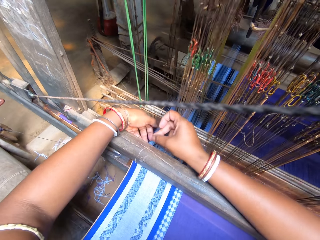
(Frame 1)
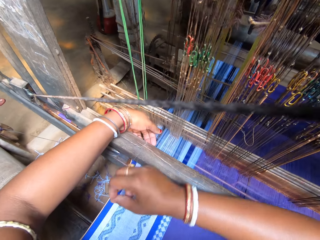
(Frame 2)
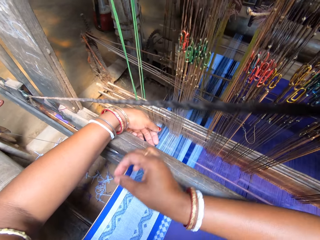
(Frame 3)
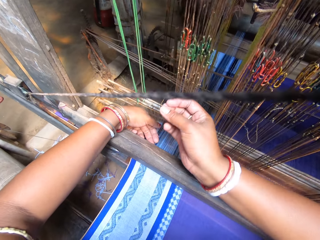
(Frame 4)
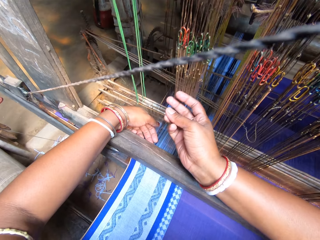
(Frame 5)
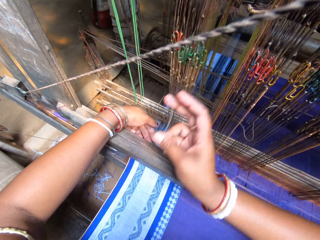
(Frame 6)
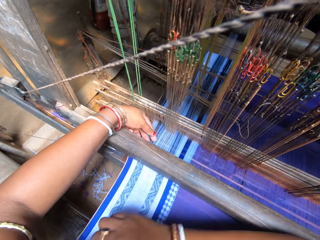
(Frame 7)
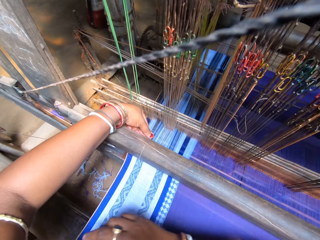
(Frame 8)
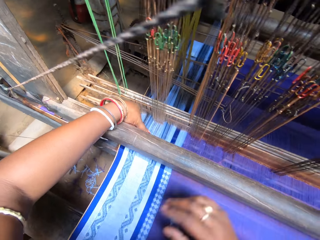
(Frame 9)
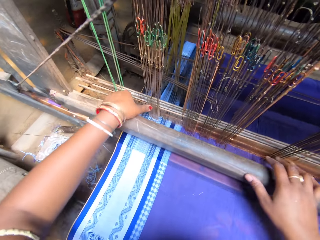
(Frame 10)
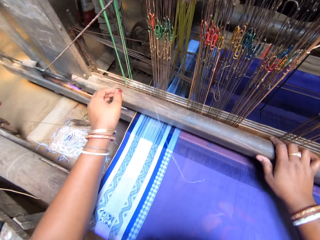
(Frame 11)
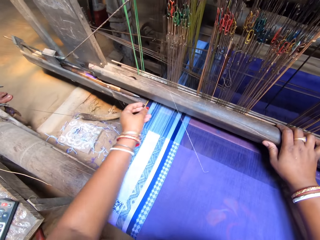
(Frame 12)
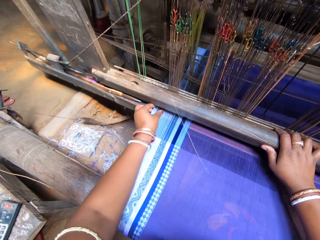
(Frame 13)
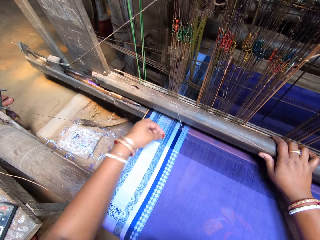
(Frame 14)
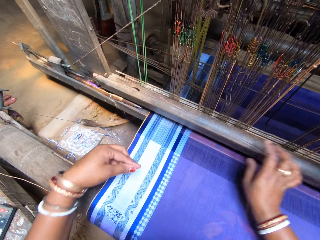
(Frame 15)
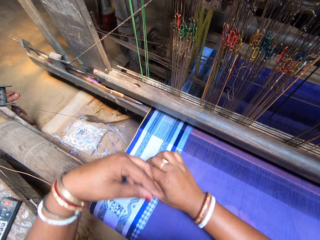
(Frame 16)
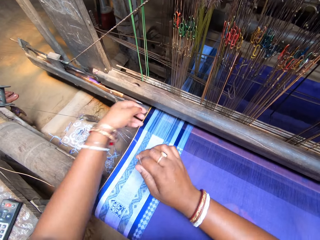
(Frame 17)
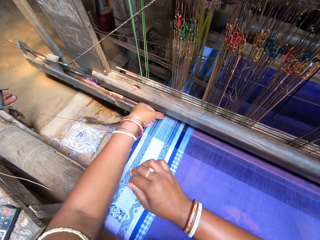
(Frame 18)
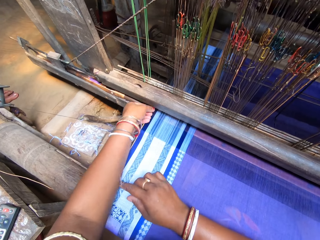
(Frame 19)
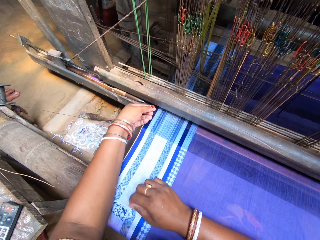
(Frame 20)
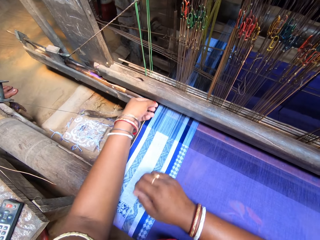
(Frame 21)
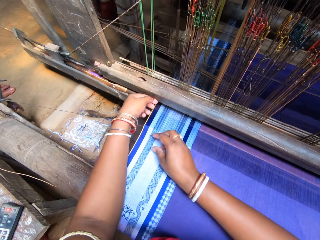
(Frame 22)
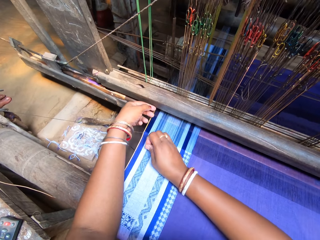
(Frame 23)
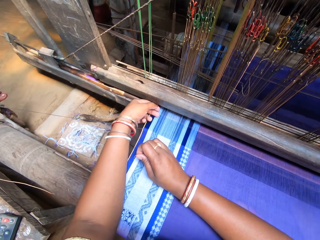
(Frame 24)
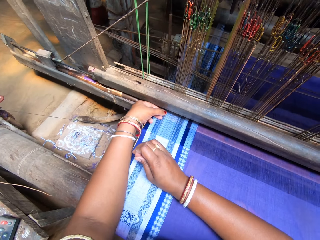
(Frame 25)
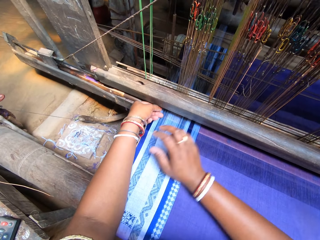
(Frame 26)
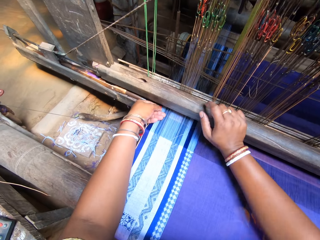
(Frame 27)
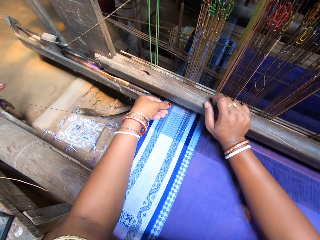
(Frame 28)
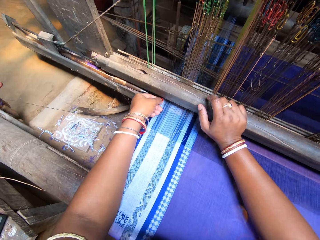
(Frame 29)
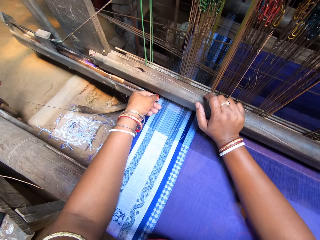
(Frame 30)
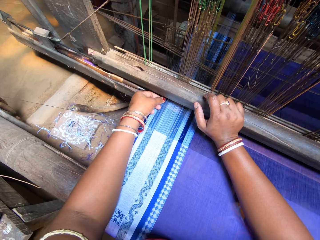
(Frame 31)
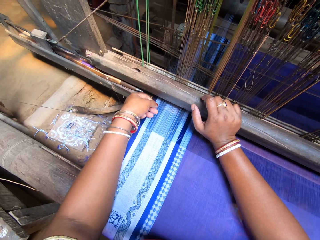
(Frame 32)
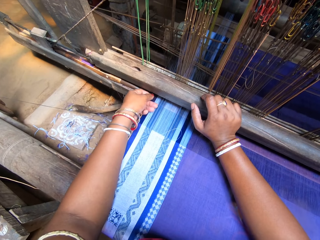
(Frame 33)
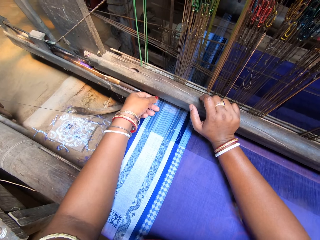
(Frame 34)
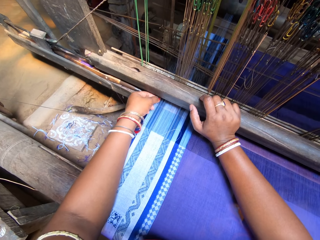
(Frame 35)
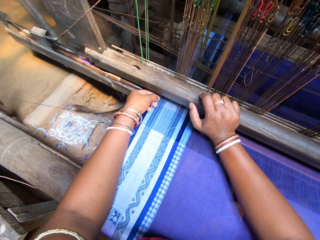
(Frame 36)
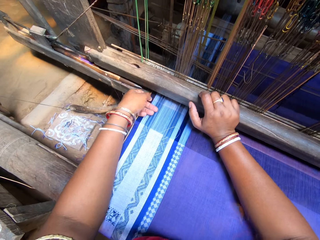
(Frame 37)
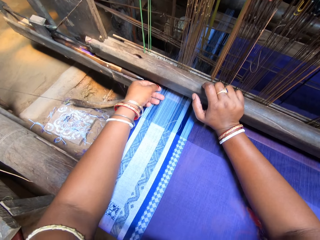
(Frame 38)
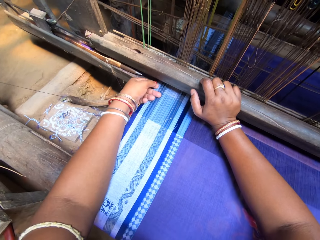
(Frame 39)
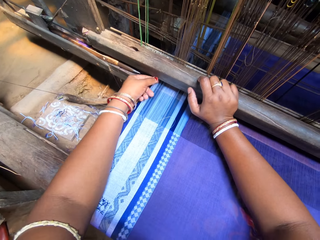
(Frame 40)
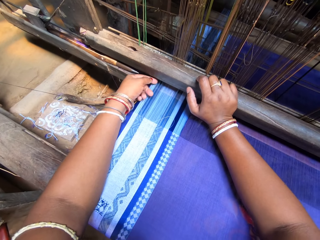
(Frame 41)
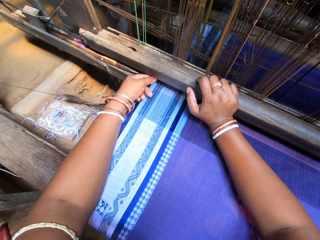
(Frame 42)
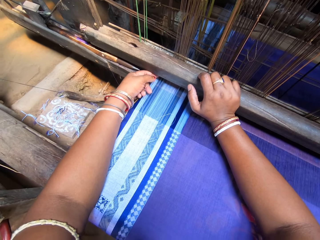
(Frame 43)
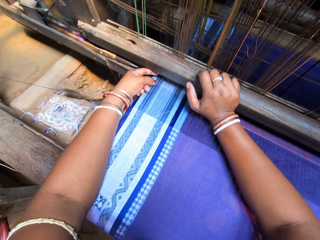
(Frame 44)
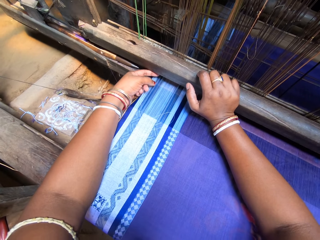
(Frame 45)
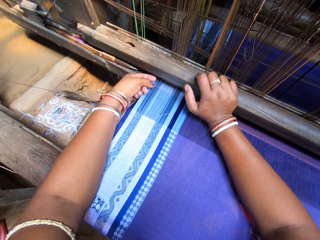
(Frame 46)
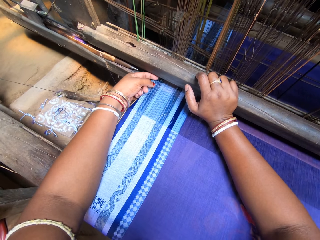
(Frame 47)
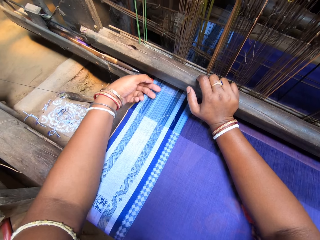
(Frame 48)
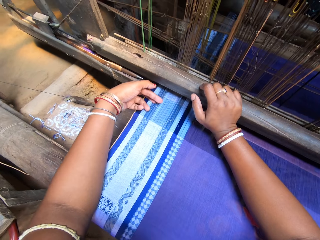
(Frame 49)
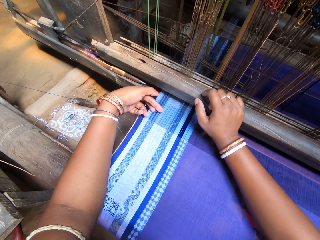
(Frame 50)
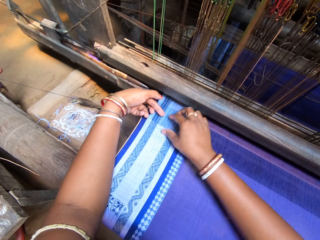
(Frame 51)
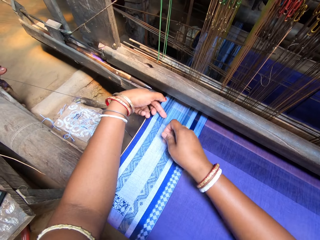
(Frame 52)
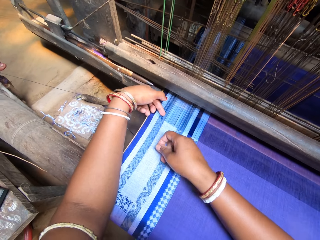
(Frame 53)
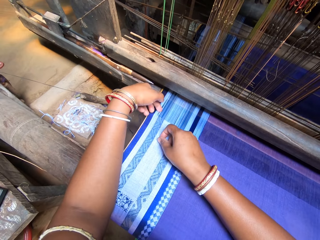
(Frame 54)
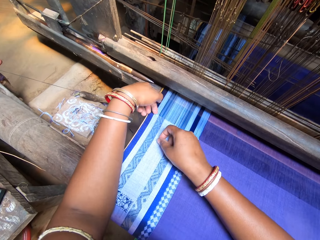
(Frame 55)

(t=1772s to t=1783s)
The camera wearer puts the warp thread on the roller with her right hand. She pulls the warp thread with her left hand. She pushes the loom roller with her right hand.

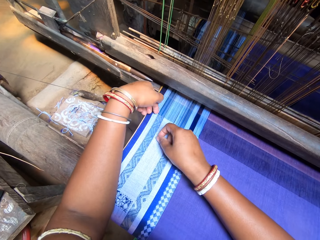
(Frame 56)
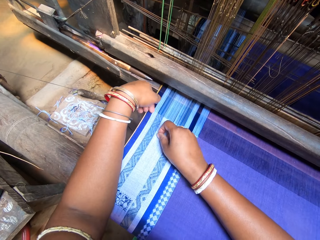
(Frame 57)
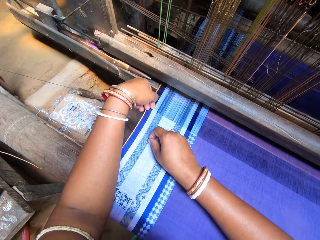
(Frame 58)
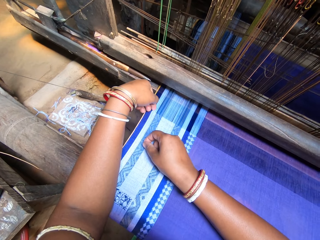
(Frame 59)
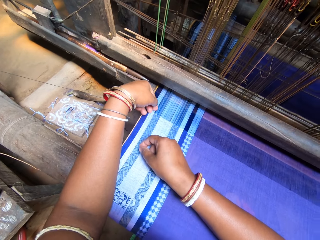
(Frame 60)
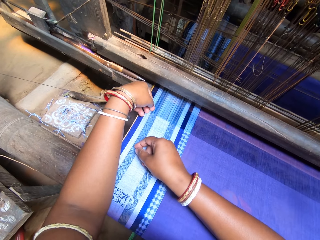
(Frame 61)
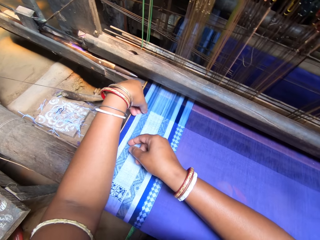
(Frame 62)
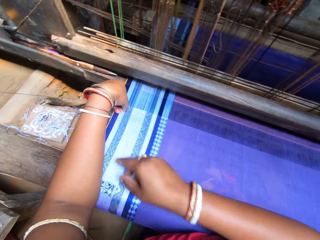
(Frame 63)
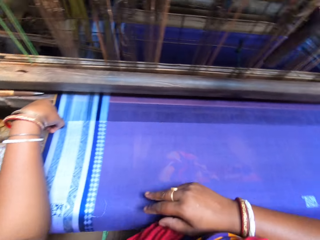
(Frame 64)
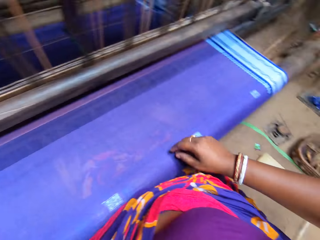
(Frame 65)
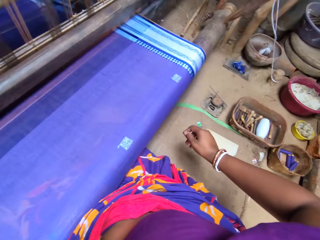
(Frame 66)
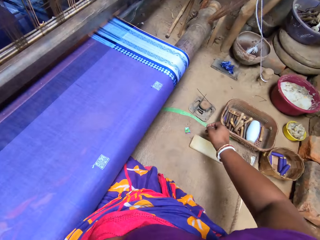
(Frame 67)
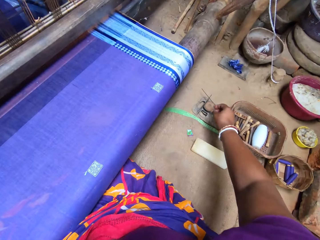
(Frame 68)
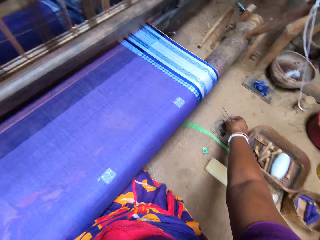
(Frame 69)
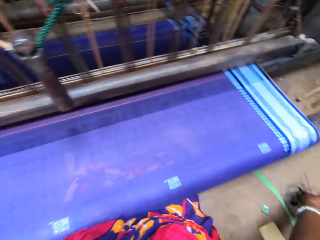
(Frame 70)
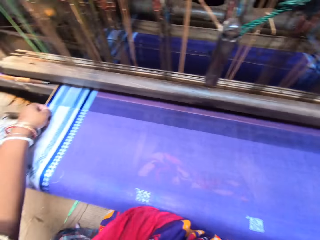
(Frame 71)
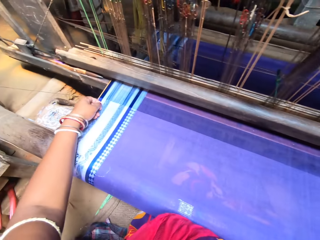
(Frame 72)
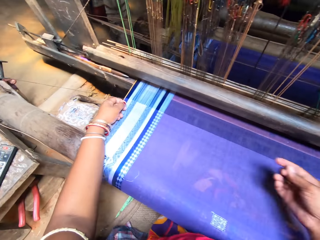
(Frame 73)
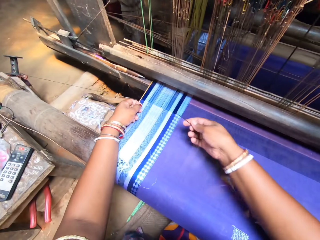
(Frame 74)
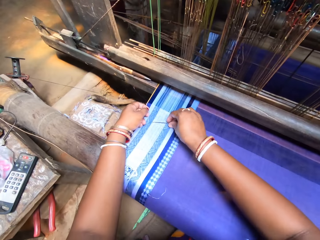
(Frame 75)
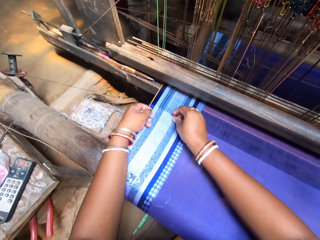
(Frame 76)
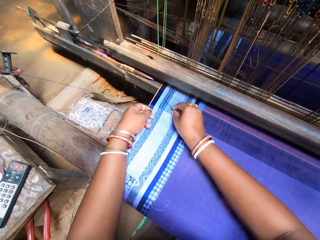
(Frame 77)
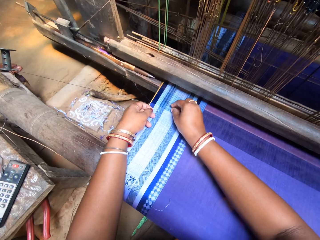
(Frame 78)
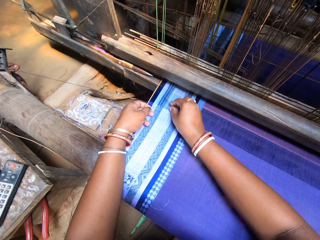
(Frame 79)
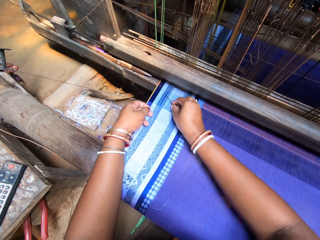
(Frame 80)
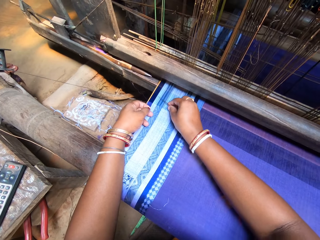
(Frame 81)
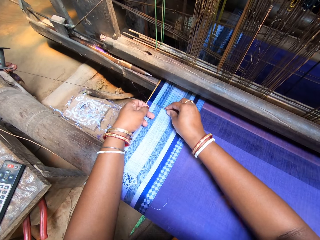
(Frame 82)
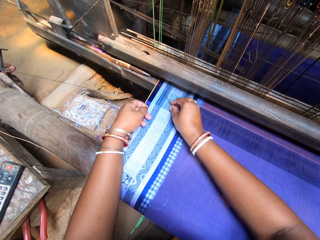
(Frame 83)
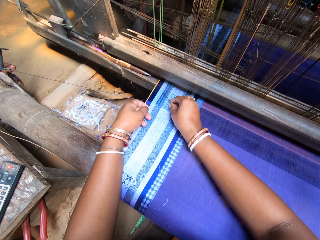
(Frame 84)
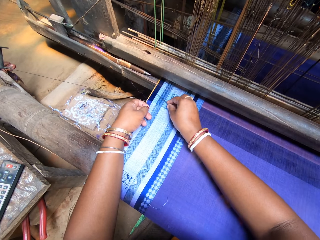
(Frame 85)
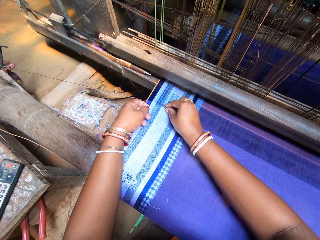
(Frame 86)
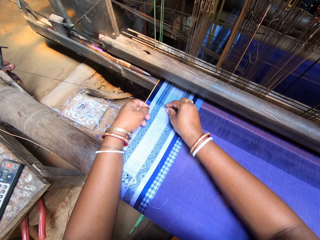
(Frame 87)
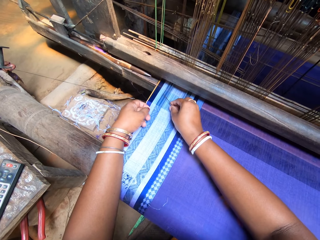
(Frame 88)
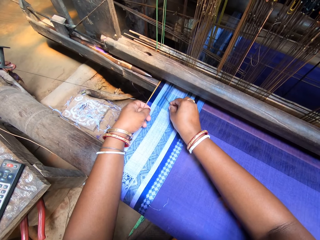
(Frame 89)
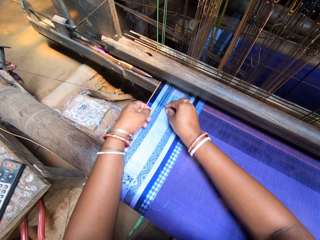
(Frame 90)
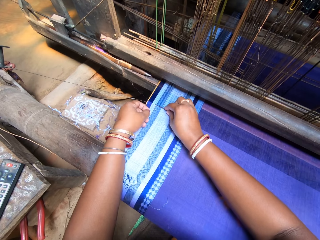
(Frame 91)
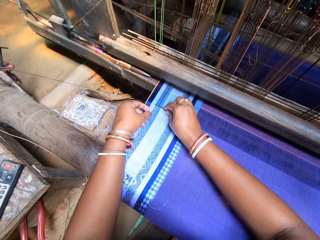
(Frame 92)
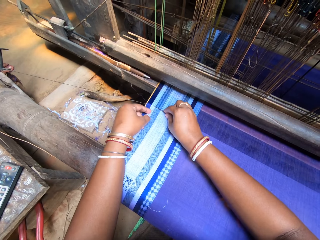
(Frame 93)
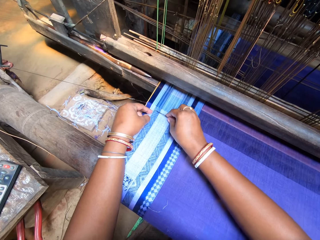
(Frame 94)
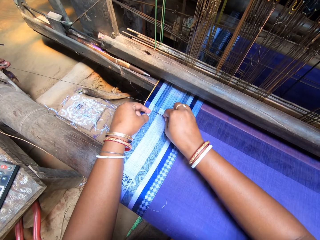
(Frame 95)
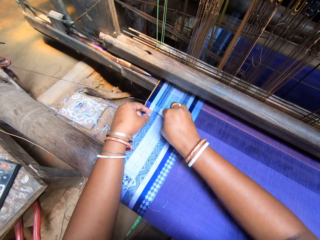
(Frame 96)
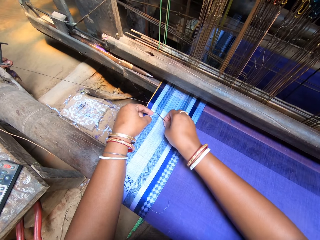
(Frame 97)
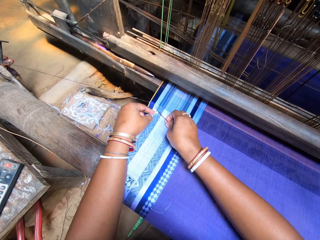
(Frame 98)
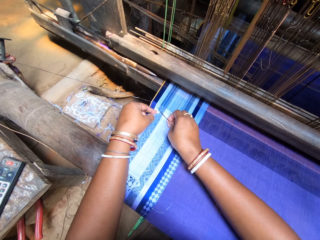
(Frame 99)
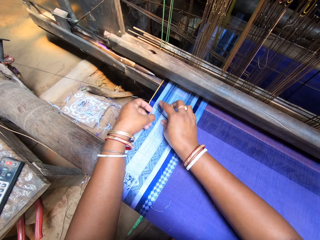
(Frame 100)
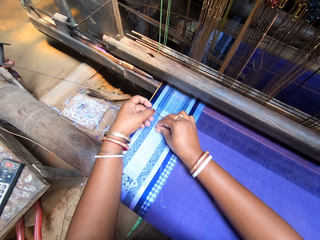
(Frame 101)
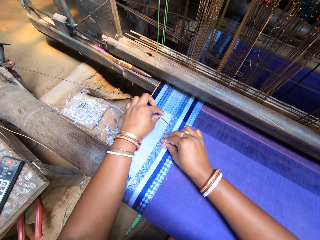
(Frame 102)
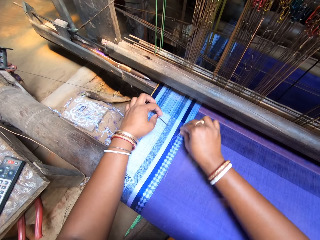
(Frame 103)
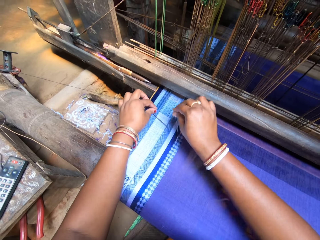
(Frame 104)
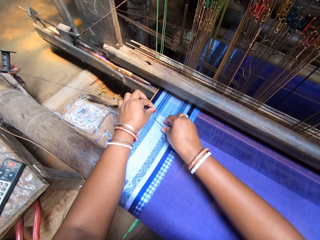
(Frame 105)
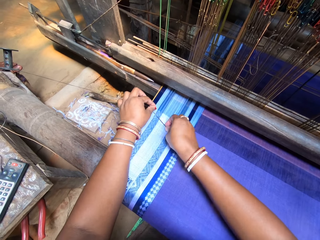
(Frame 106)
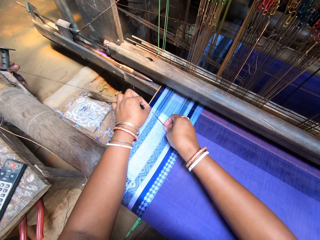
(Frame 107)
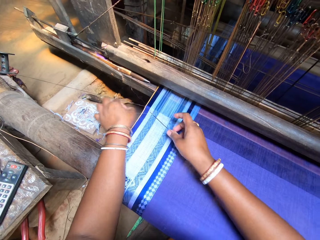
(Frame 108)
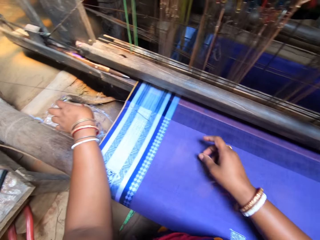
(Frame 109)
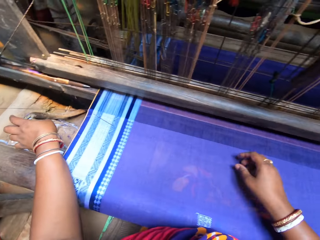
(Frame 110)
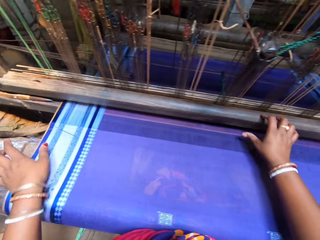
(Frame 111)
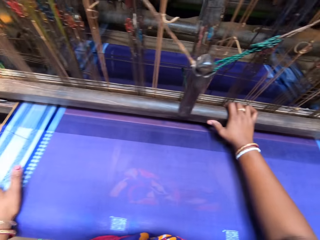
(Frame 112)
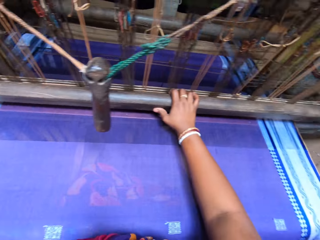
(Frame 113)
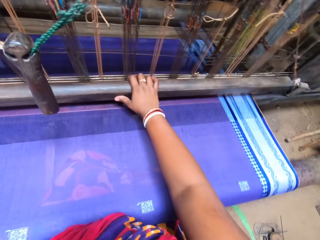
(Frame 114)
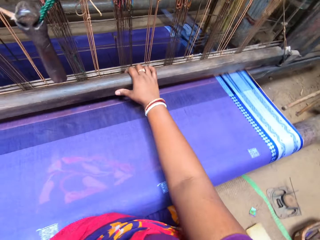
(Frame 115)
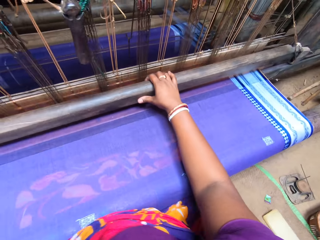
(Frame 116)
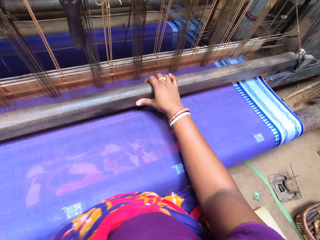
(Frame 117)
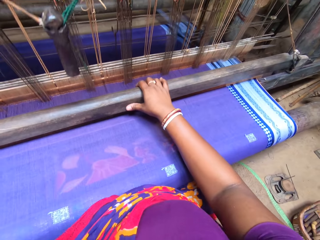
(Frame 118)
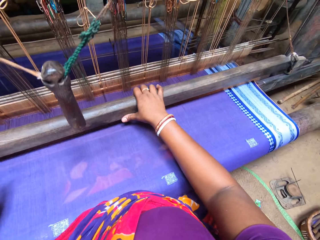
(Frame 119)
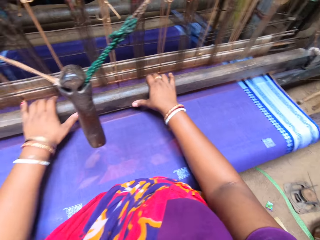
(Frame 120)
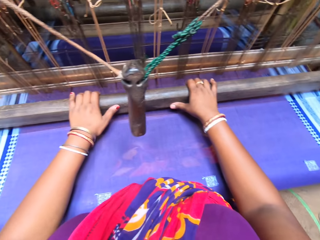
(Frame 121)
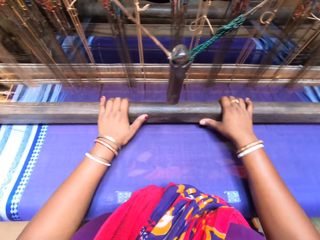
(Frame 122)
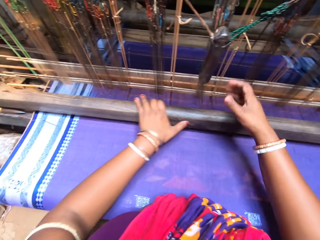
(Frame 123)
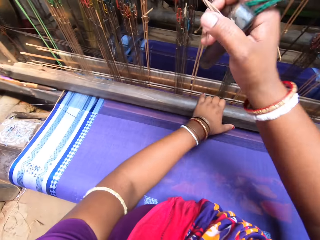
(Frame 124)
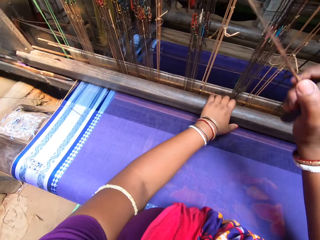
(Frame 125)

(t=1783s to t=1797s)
The camera wearer grabs a needle from the floor with her right hand. She moves the needle in her right hand over the cloth piece. She pins the cloth piece with the needle in her right hand. She pulls the warp thread with both hands. She weaves on the loom with both hands.
